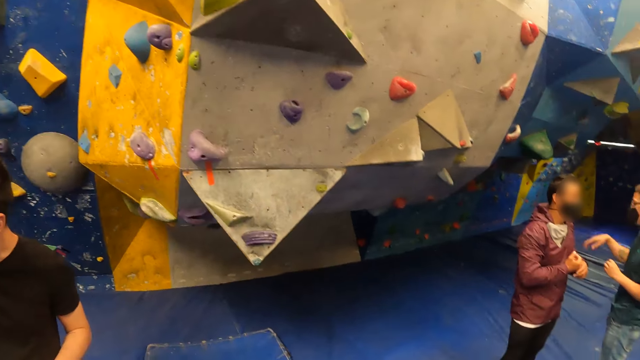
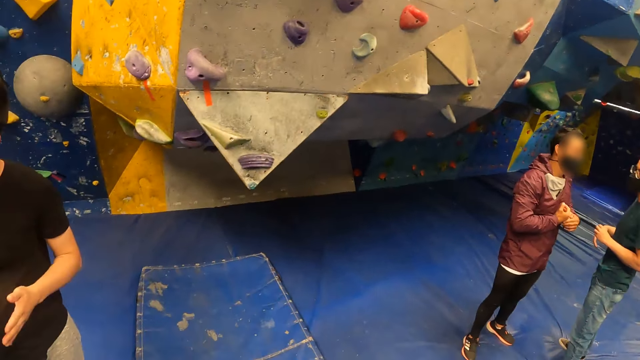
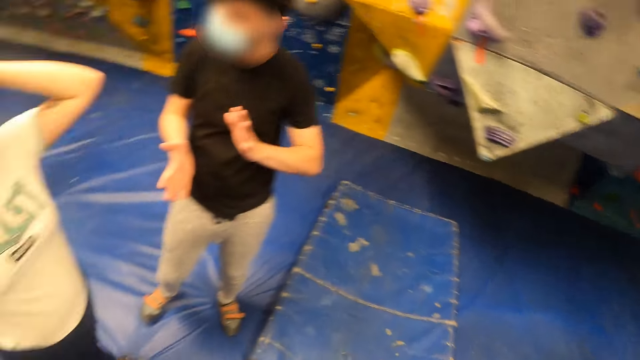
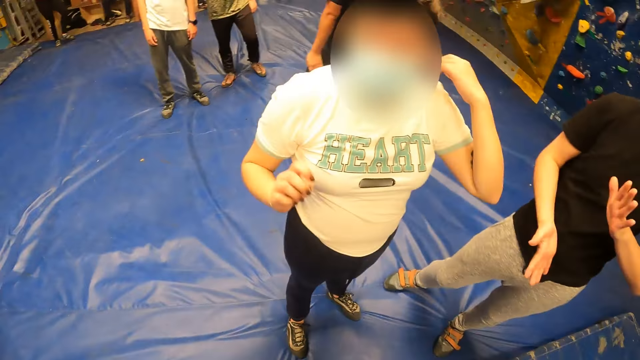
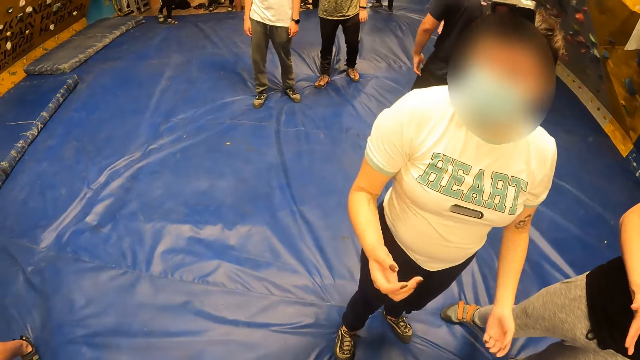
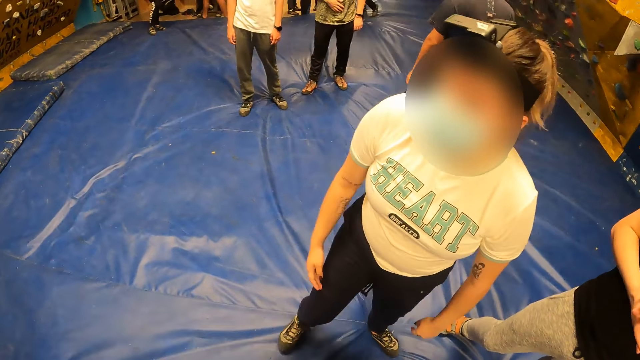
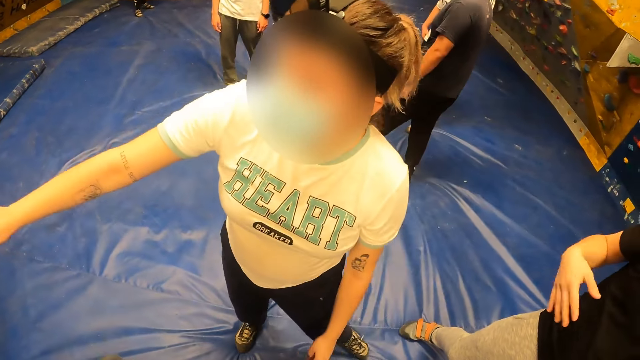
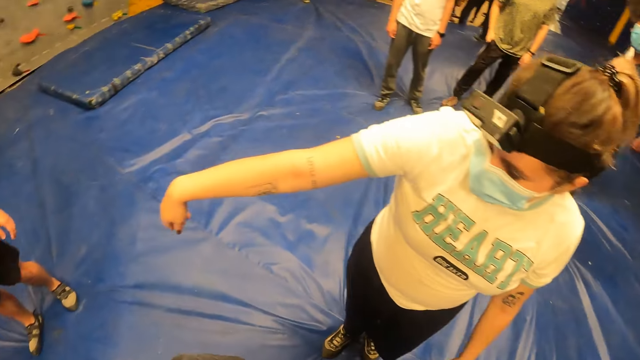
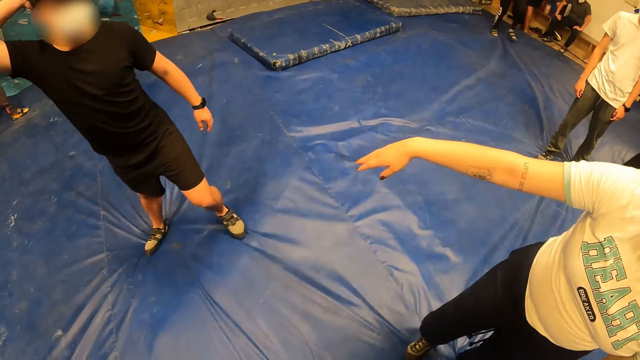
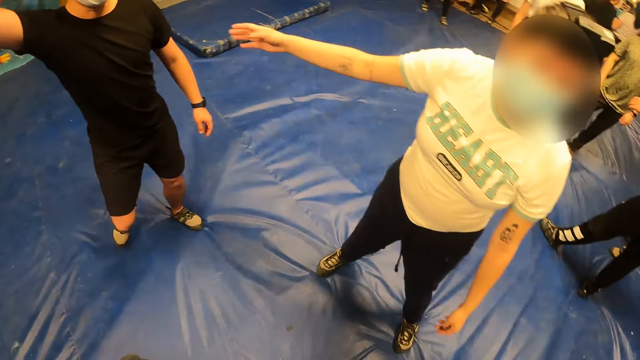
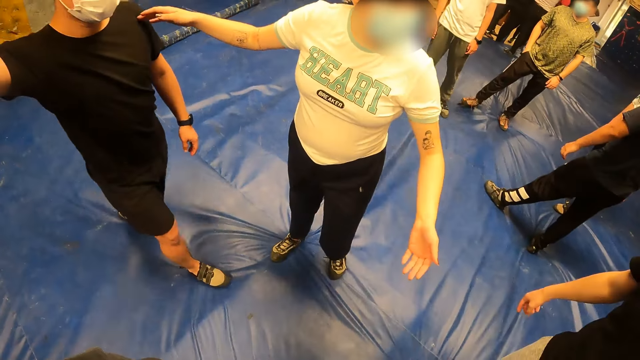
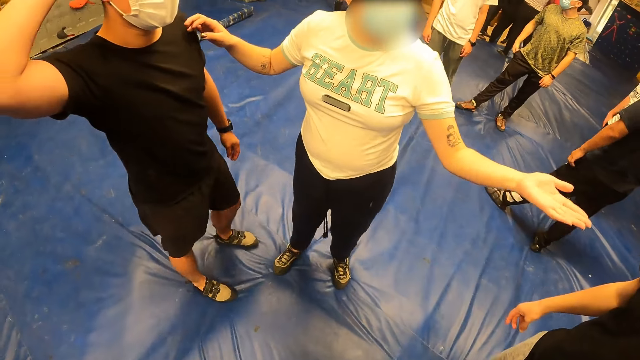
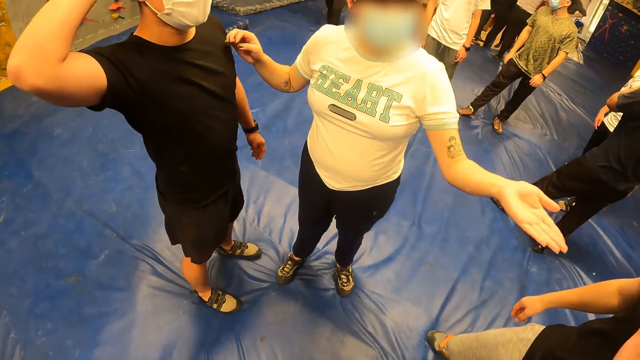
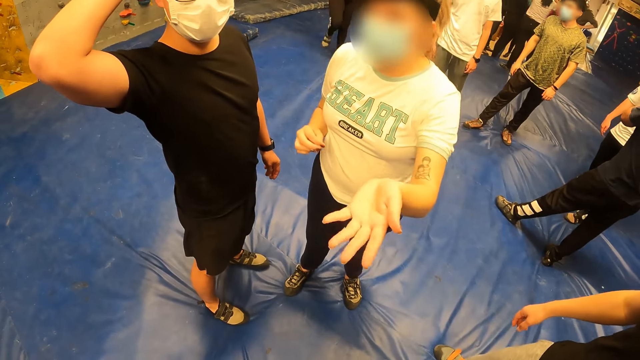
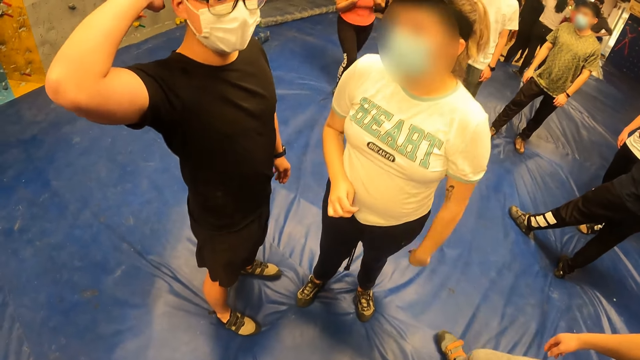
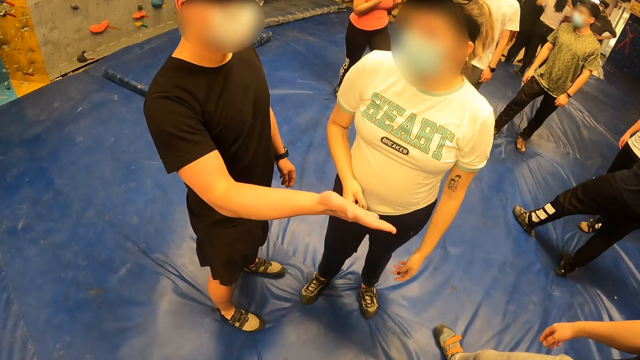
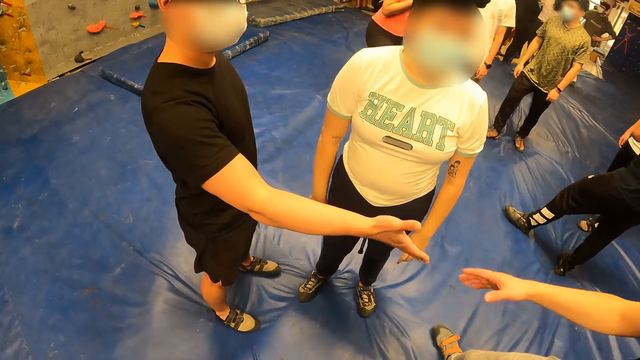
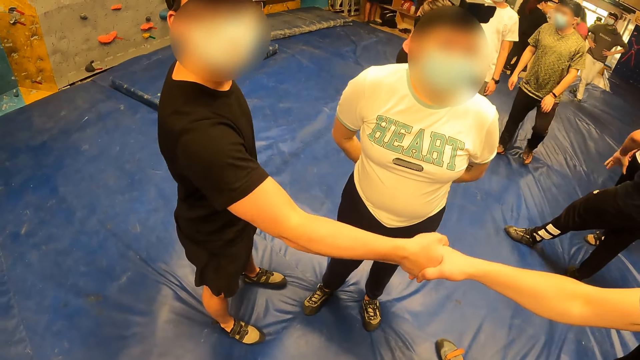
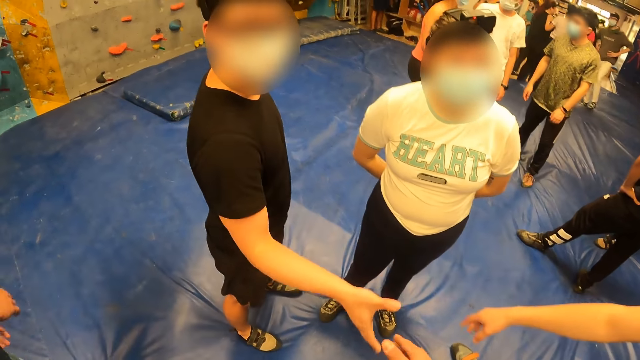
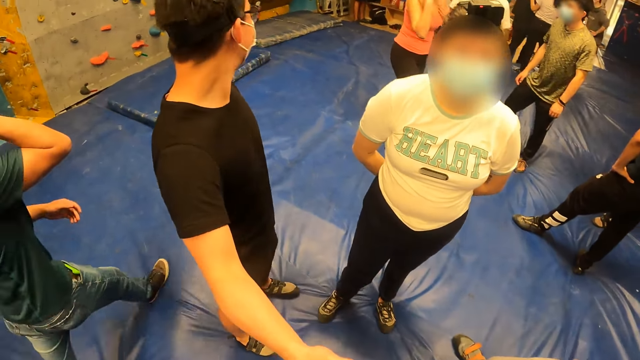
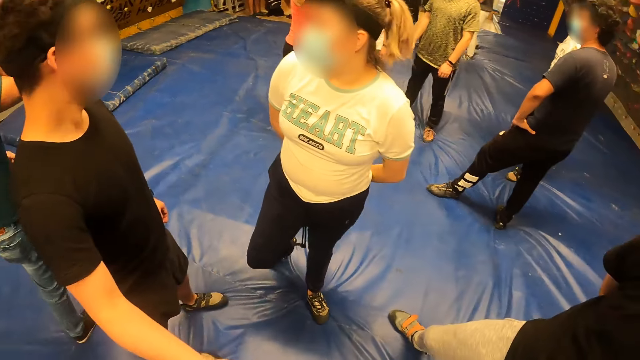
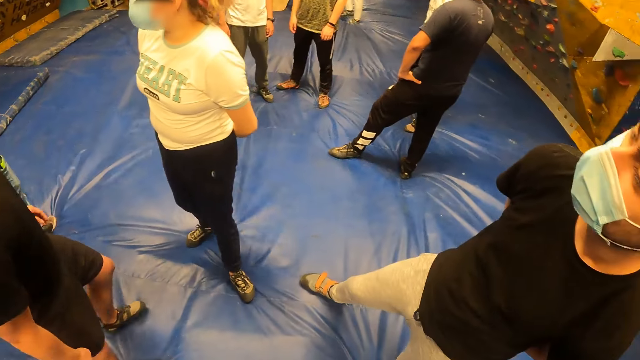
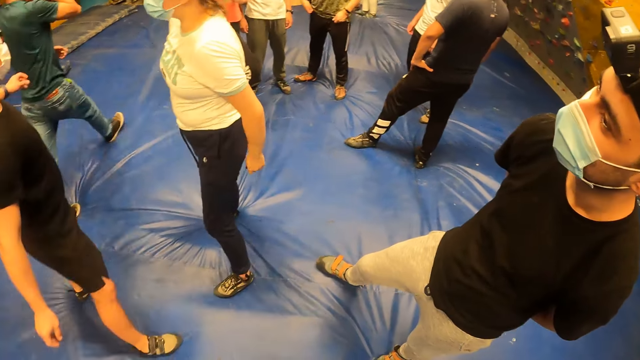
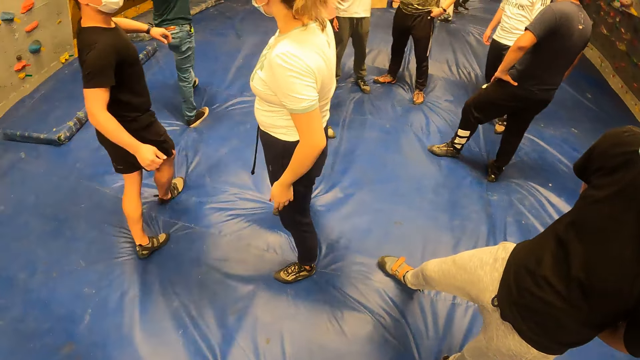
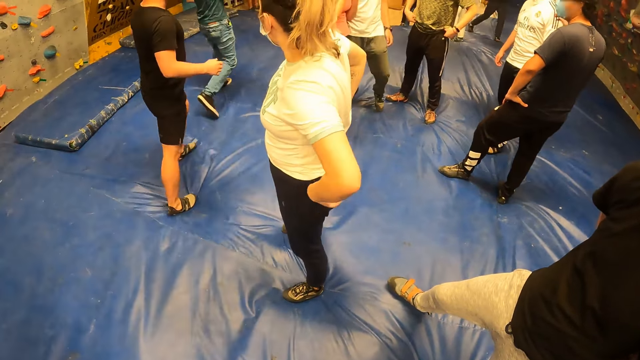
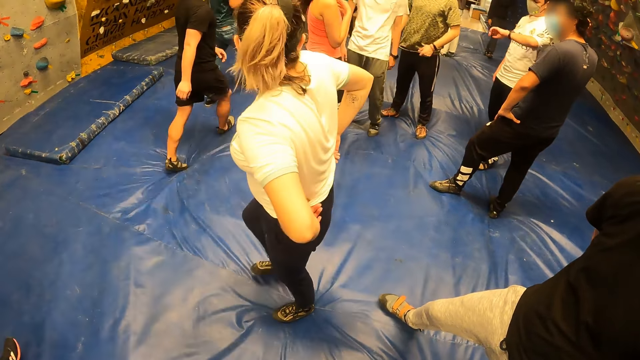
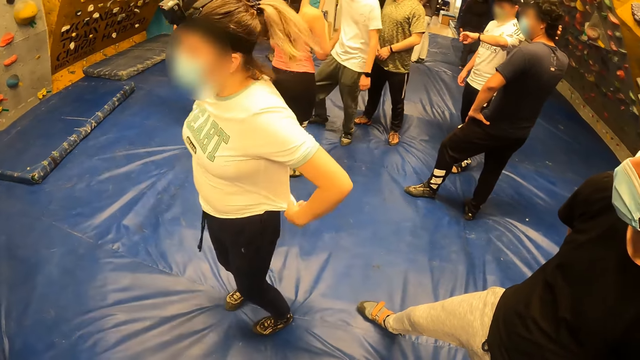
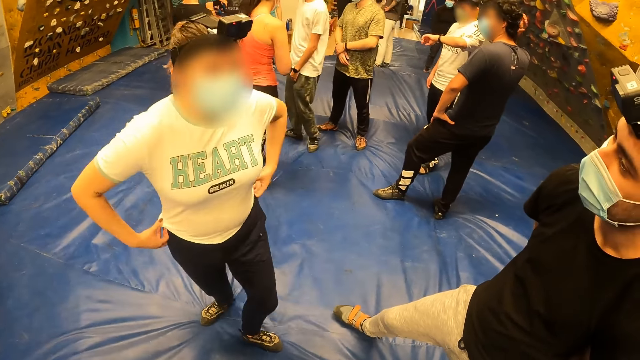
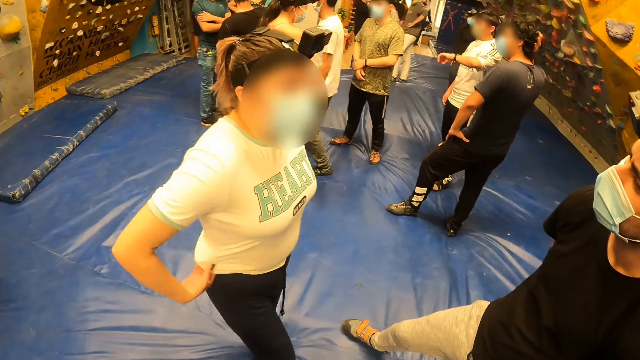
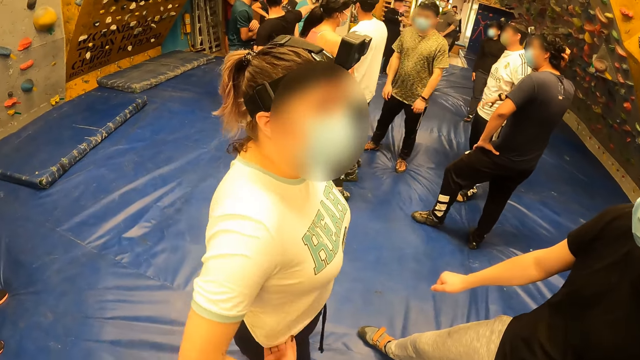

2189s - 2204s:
A man claps both hands together. A woman moves her hands. The woman interacts with another man at the sports complex. The other man moves close to the woman. The woman moves her hands. The other man shakes the first man's hand. The other man interacts with the first man at the sports complex. The camera wearer interacts with the other man at the sports complex. The other man interacts with the woman at the sports complex. The other man walks away. The woman adjusts her shirt with both hands. The woman interacts with the first man at the sports complex.

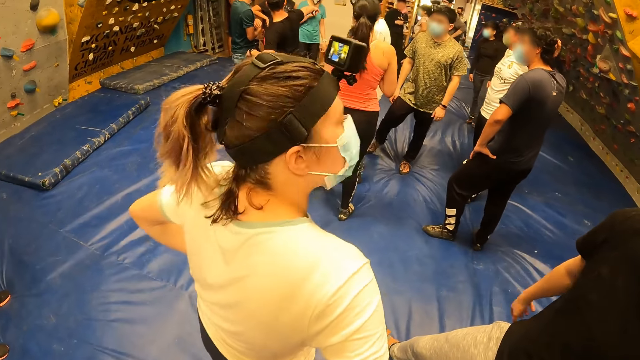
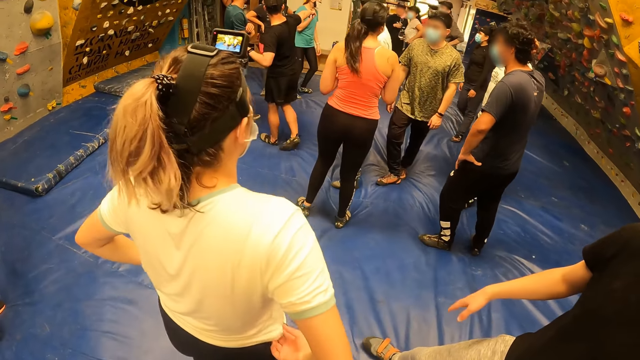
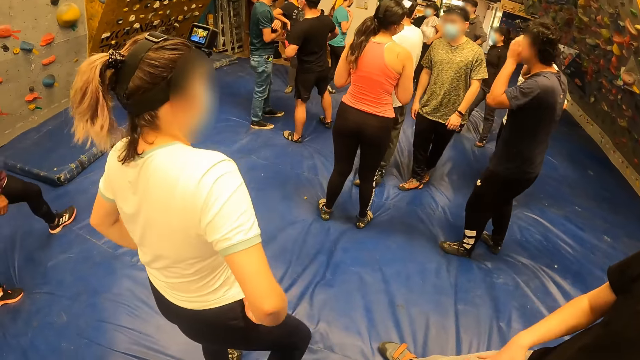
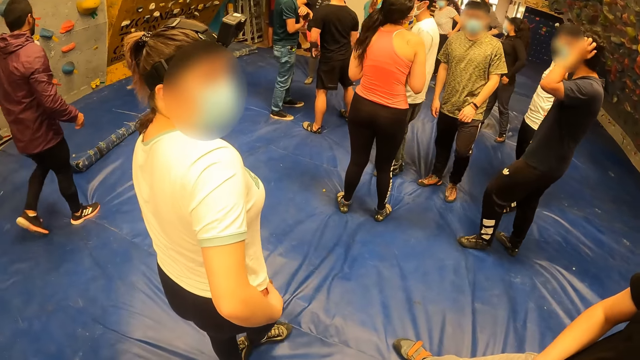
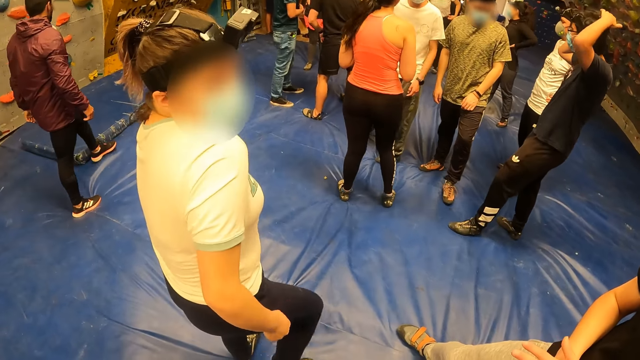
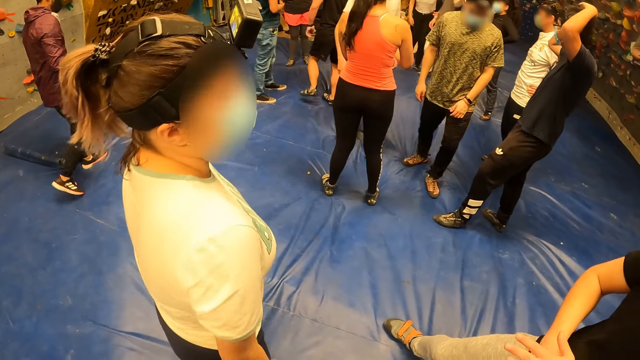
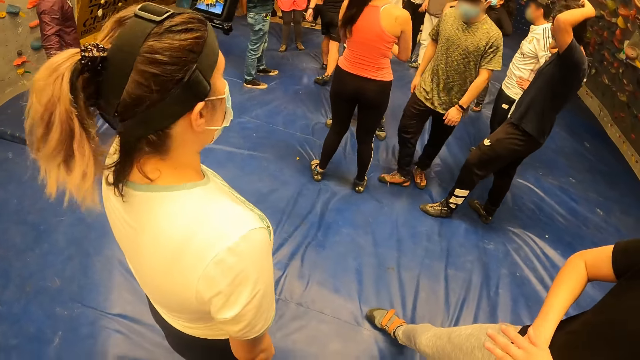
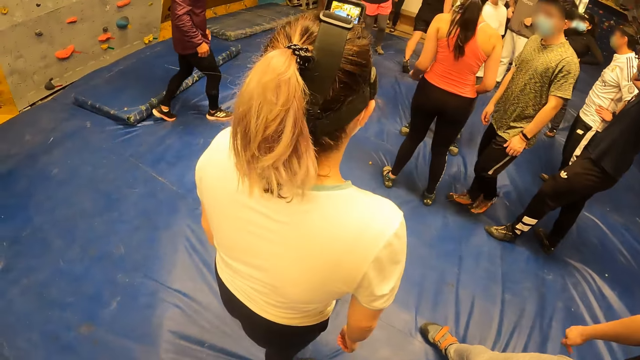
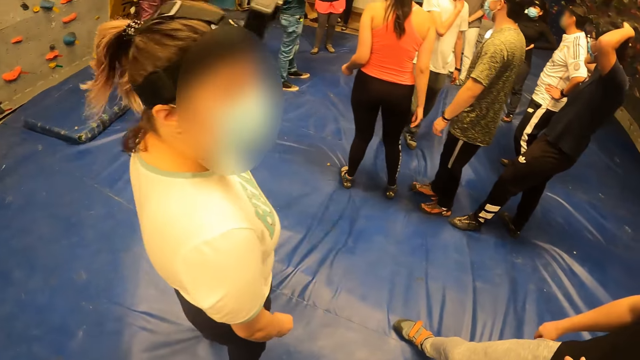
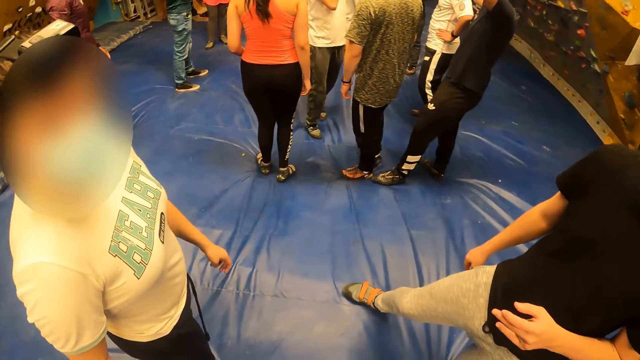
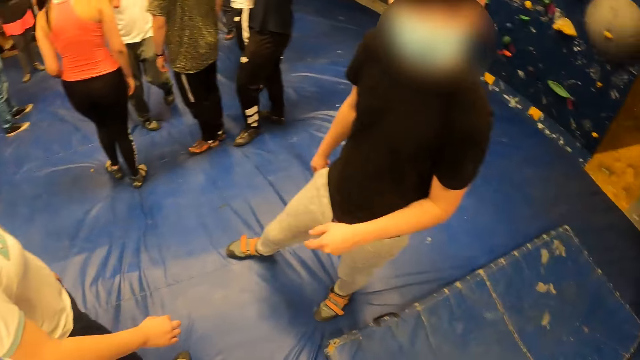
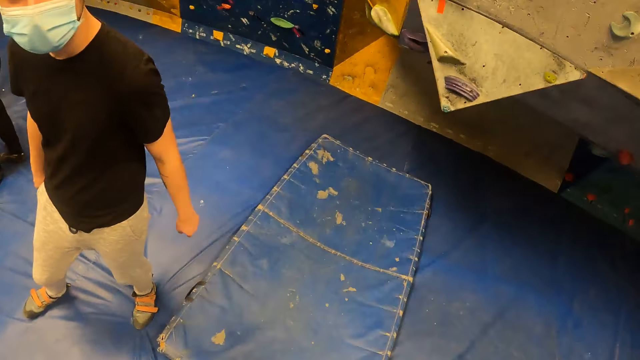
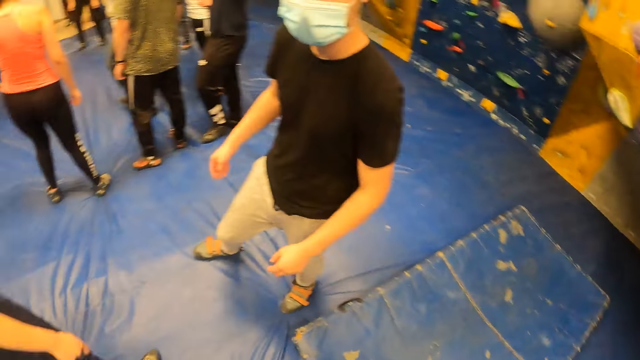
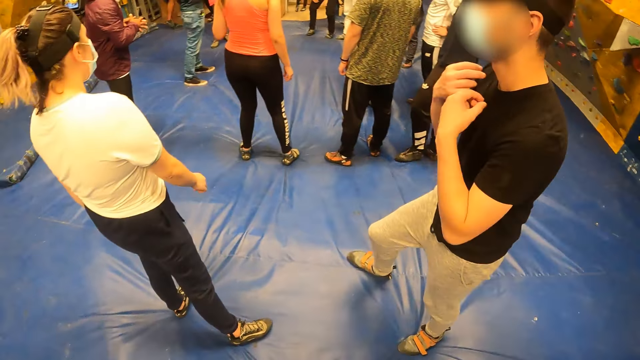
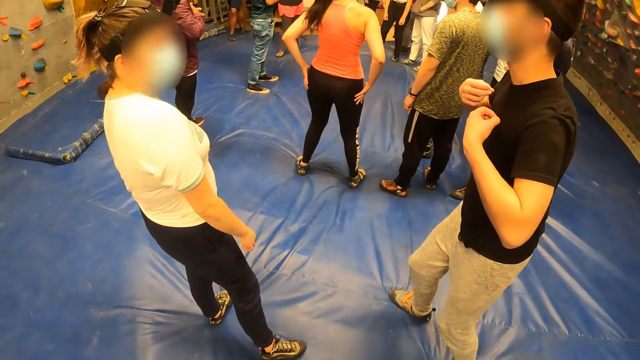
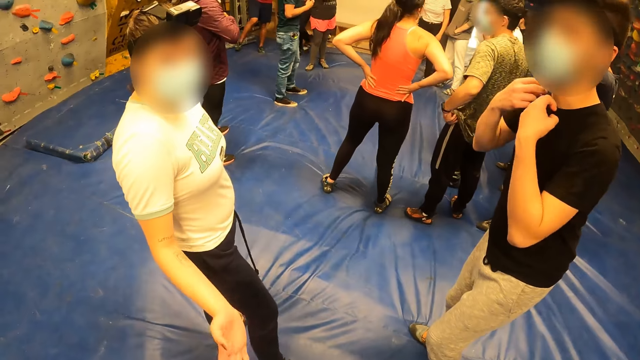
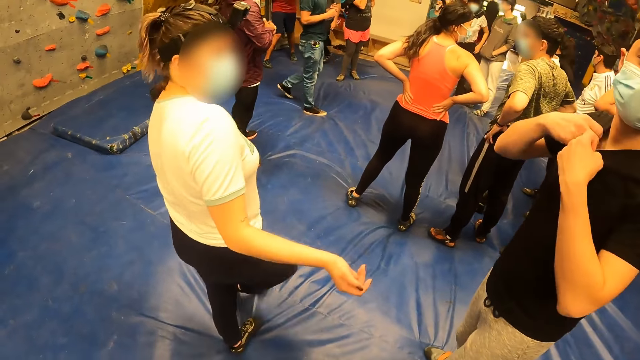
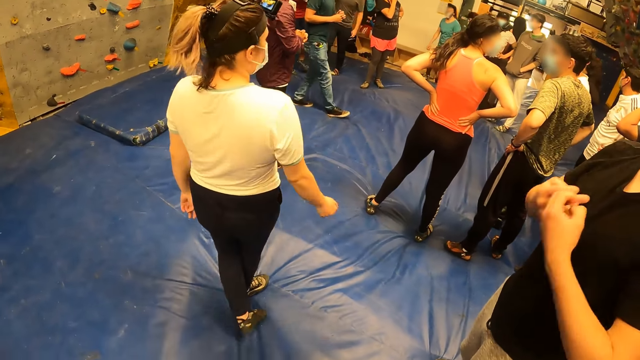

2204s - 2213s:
A woman turns around. A man moves his hands. The woman moves away. The man adjusts his shirt with both hands. The camera wearer interacts with the woman at the sports complex.
